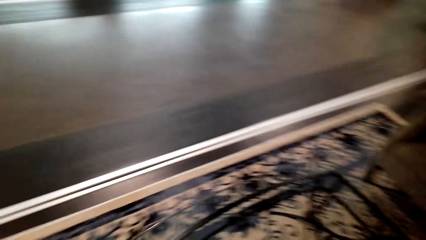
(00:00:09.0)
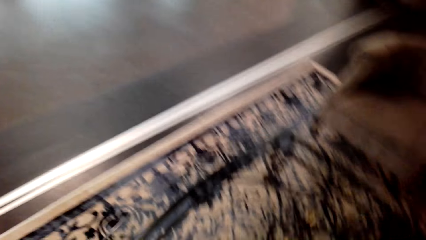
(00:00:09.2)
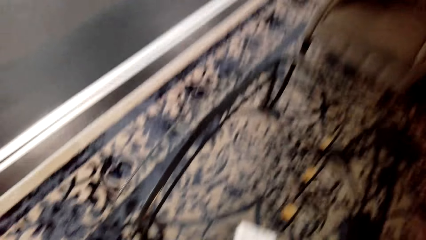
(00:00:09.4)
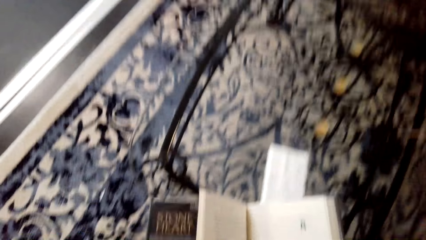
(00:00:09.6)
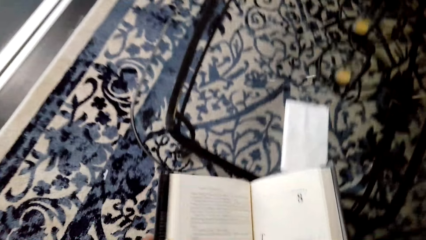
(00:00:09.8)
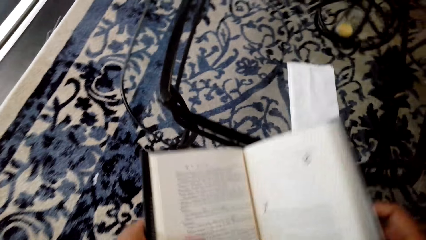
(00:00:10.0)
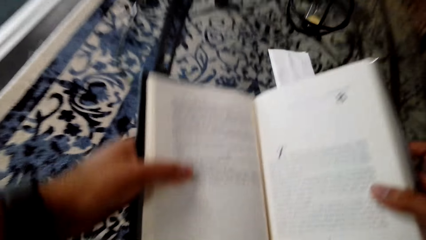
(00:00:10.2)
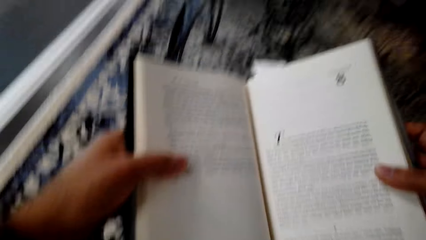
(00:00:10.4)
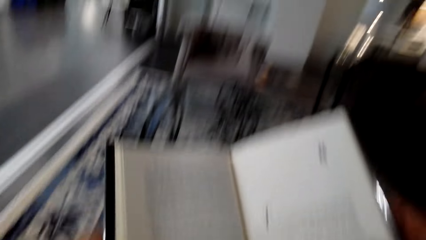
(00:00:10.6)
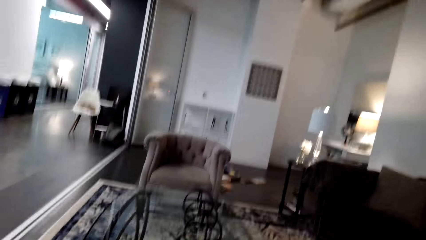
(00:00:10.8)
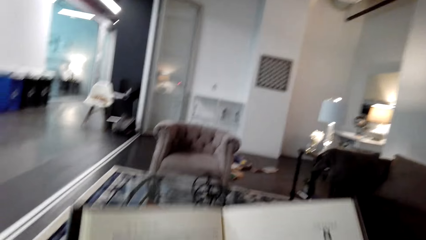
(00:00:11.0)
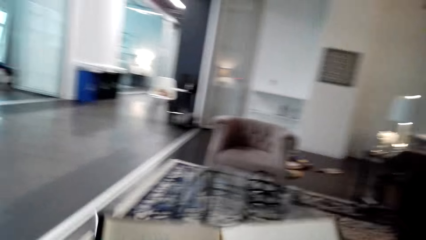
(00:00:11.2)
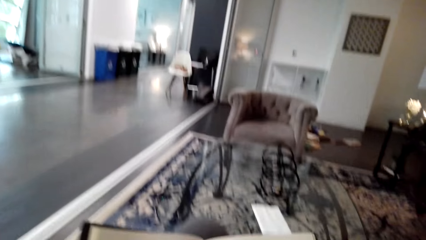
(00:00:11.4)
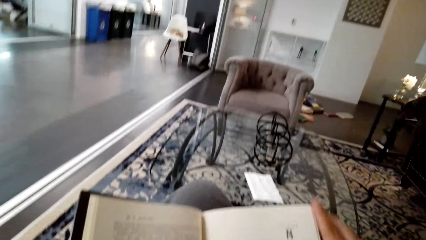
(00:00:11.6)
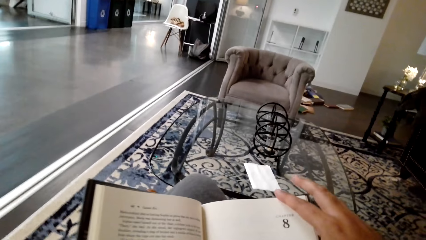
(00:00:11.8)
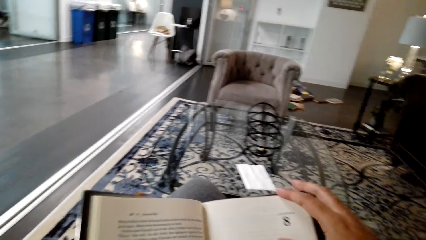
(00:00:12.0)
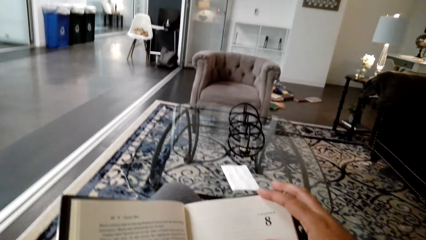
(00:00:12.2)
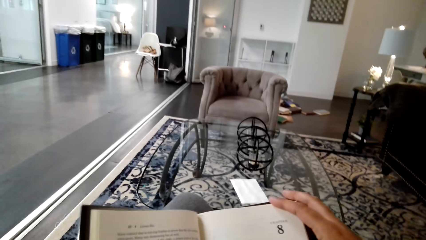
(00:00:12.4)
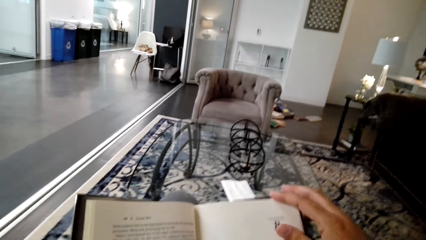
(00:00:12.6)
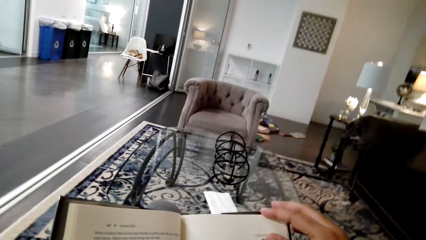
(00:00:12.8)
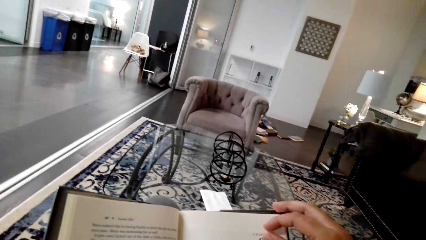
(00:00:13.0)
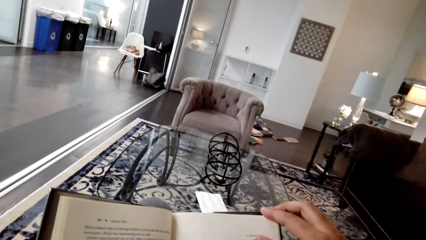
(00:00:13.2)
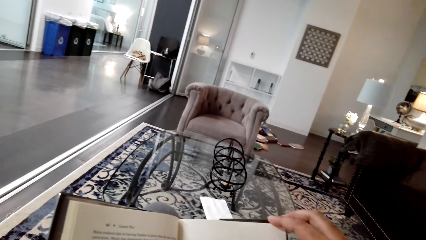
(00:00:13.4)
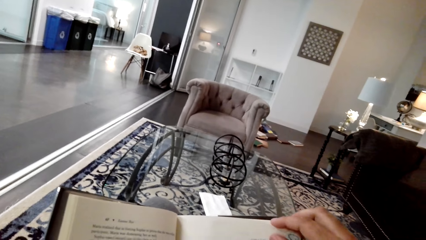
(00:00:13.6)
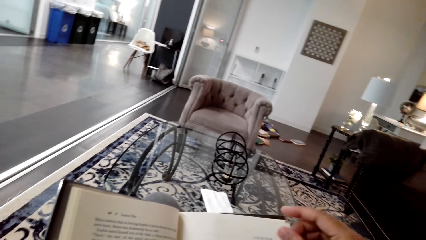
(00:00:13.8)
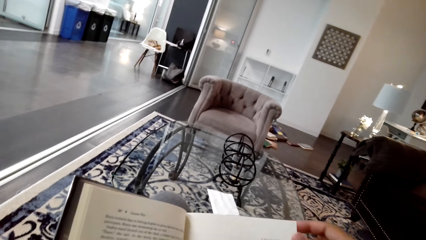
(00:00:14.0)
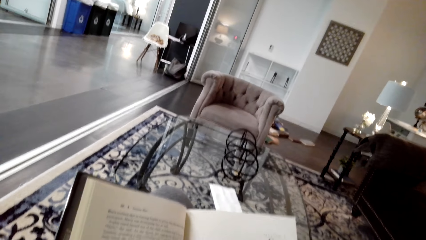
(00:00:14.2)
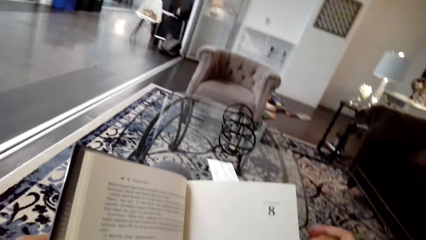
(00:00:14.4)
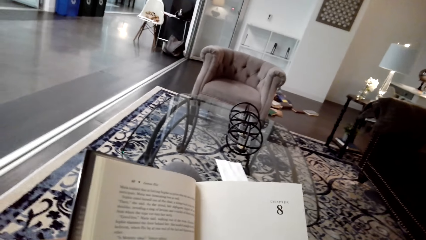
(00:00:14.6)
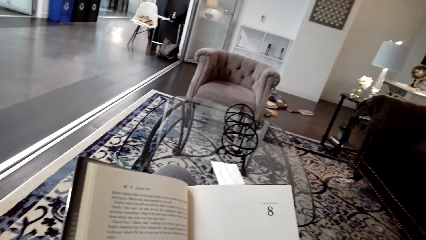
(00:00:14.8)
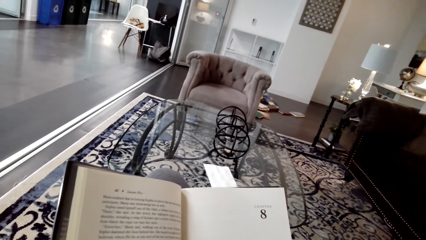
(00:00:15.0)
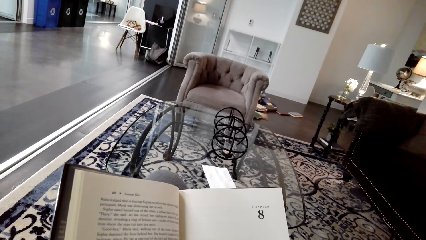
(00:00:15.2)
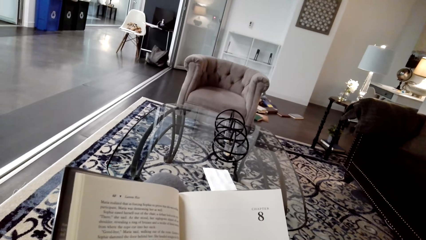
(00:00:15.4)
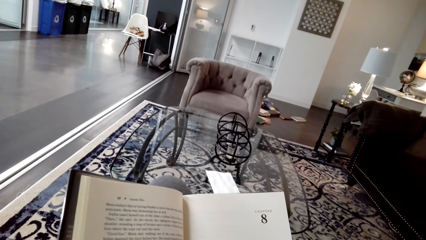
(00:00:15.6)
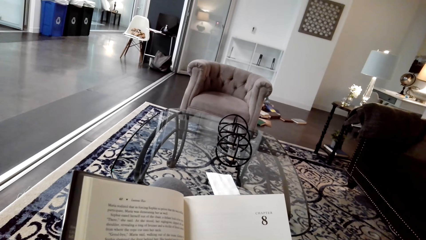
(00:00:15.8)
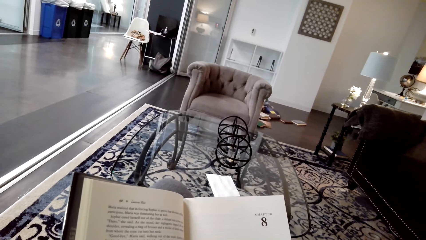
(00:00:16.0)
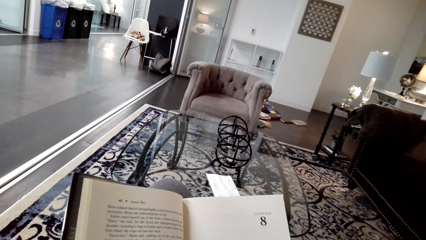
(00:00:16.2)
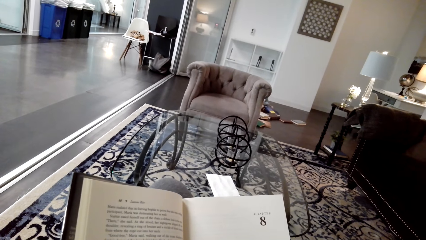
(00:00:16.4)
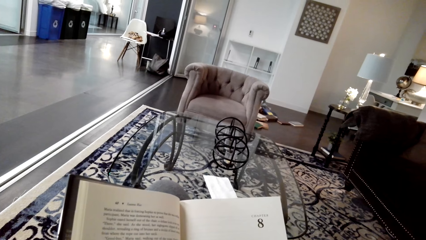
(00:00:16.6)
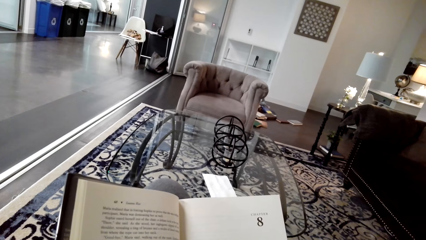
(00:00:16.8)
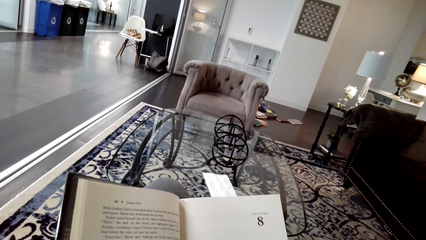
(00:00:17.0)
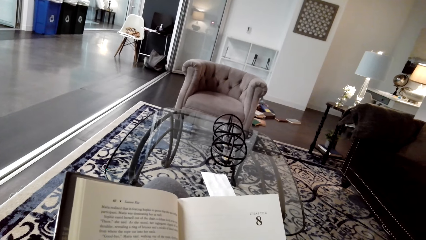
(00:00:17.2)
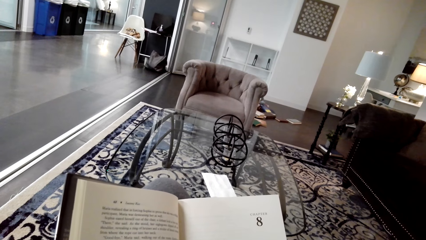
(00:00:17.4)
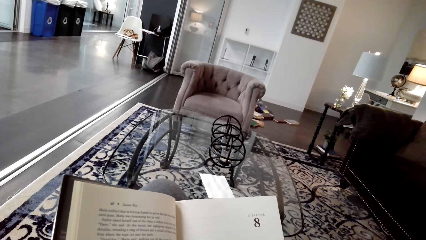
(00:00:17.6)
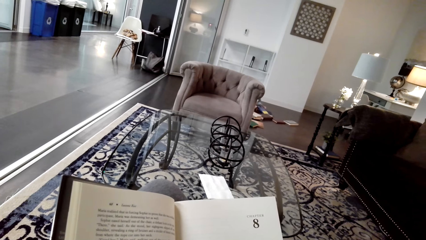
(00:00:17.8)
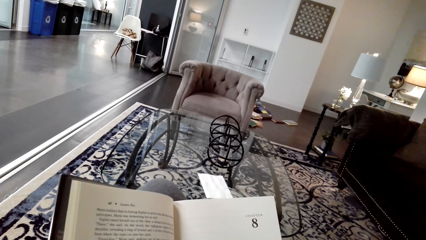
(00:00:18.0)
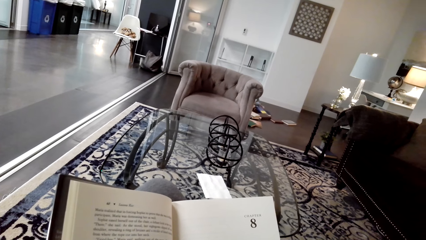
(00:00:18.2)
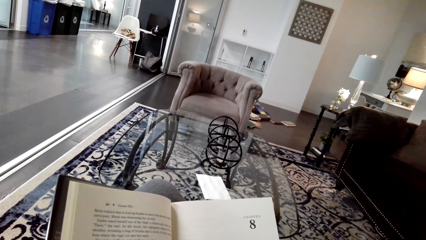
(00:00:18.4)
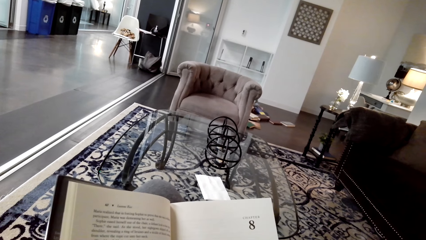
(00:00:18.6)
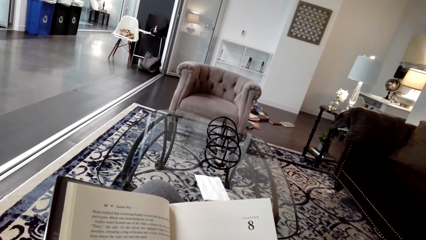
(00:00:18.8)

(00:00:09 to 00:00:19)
The camera wearer reads the book on his thigh.

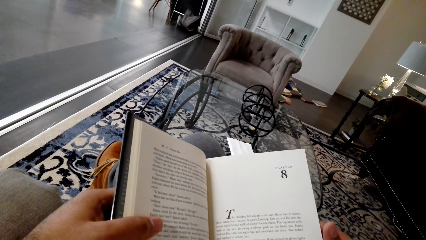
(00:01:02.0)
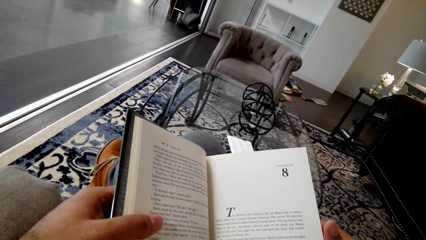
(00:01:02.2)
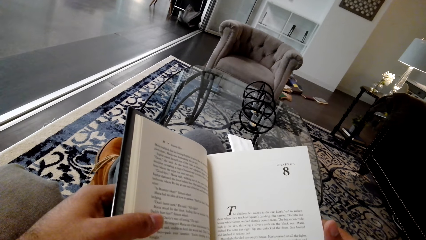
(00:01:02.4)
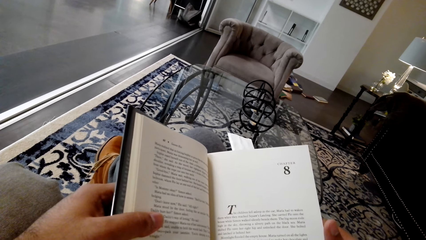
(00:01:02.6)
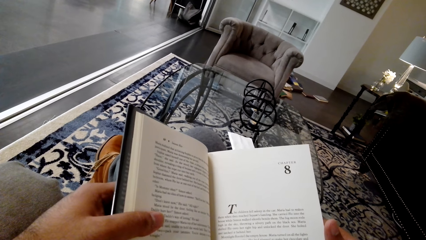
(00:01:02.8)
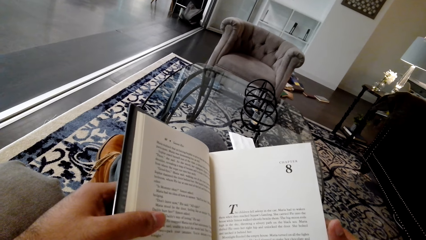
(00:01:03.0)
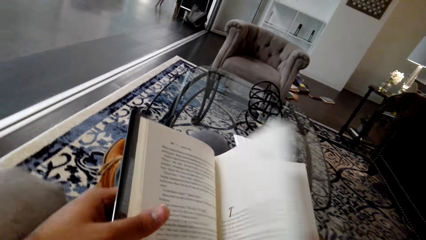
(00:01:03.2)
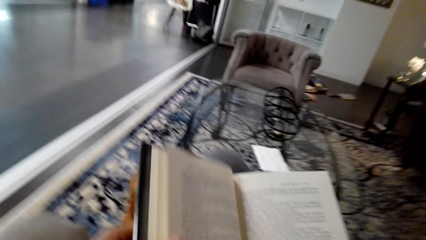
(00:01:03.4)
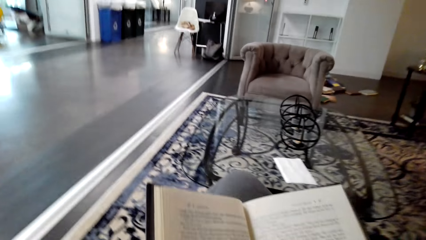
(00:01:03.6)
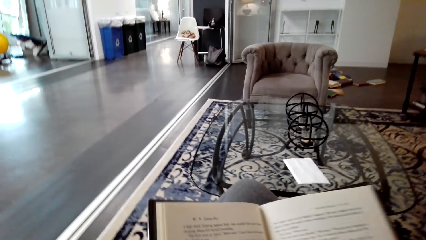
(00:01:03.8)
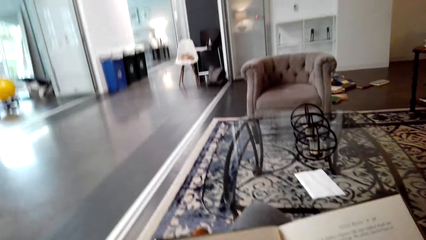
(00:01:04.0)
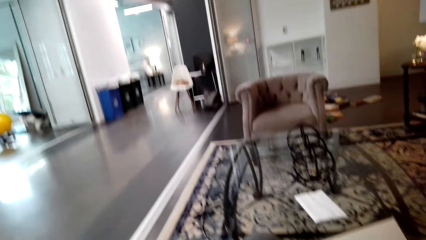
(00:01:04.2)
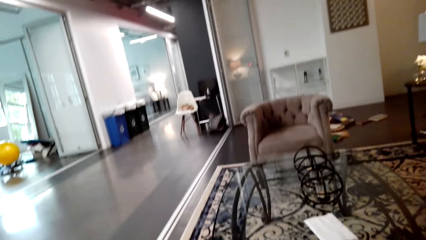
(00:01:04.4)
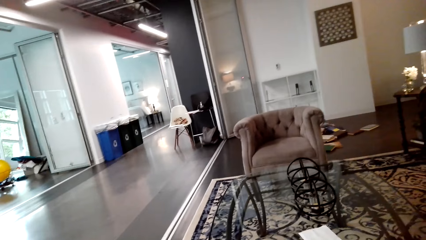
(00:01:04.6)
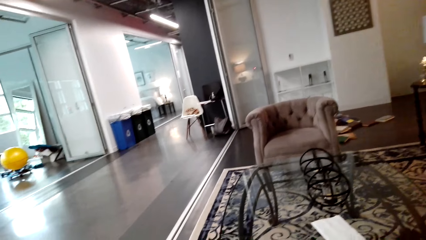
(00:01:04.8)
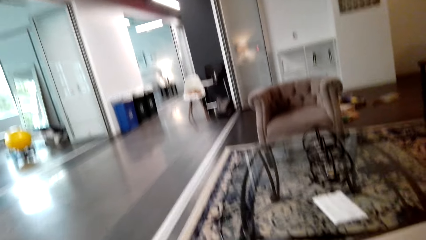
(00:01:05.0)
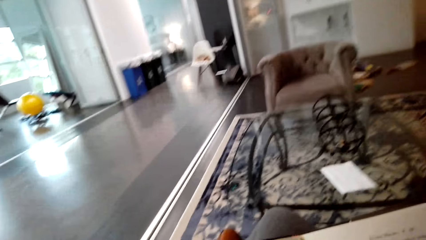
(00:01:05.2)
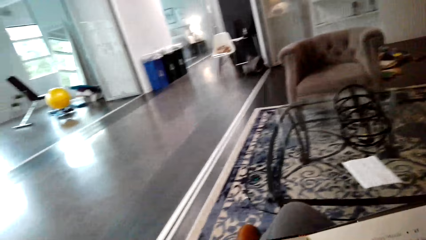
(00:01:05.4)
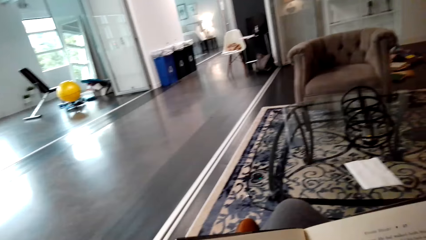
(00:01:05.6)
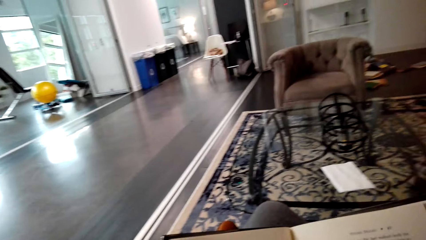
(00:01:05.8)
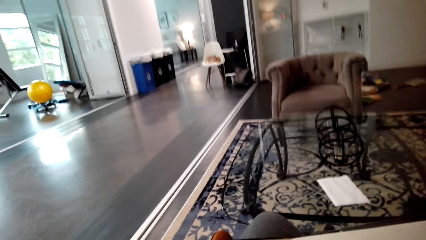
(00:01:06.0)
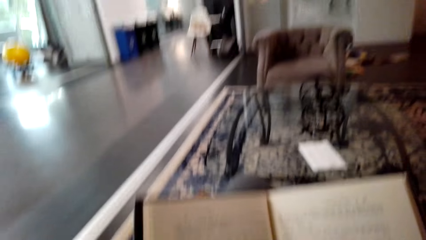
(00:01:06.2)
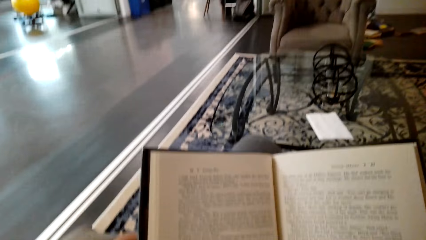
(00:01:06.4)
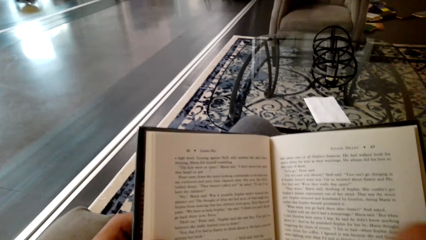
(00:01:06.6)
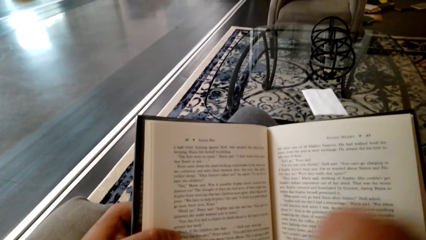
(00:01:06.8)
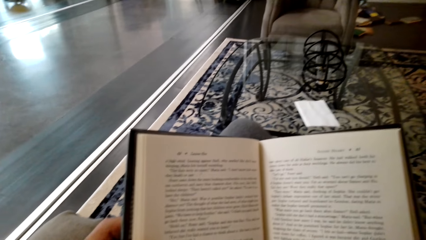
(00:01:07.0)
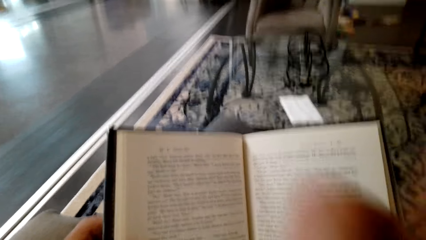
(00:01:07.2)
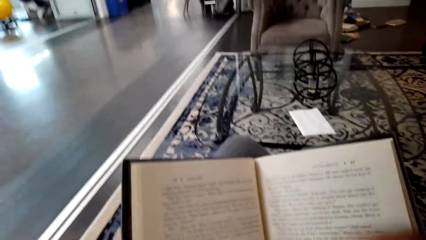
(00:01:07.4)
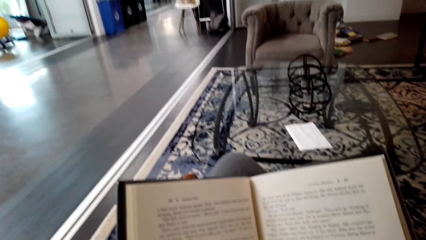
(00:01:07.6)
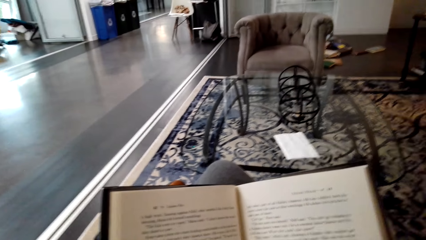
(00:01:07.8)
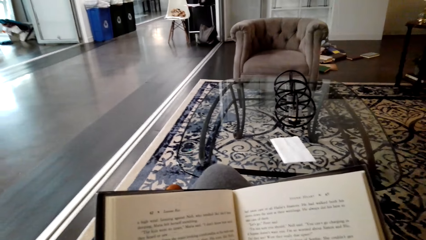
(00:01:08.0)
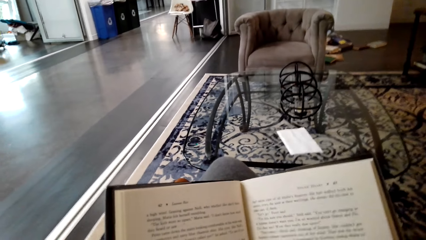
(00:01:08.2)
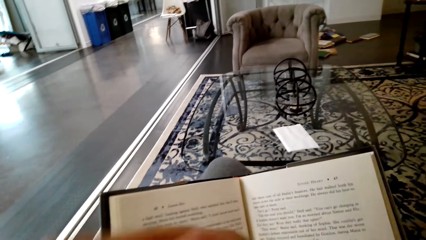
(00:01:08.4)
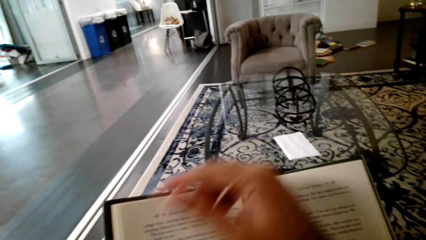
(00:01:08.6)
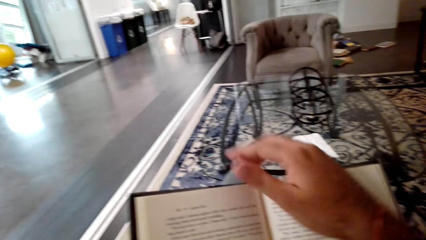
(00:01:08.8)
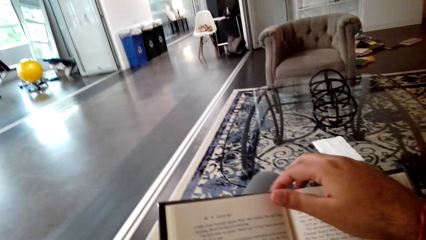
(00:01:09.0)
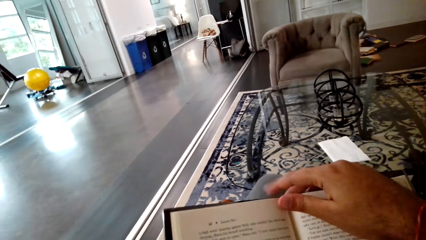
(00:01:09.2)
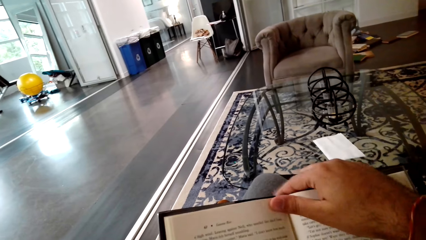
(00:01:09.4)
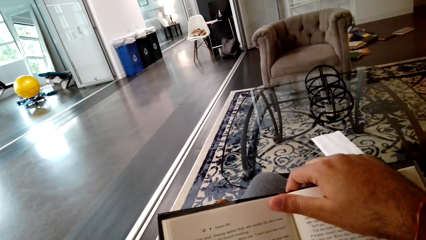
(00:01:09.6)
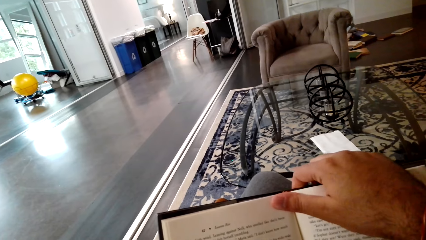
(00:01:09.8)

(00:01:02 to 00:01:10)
The camera wearer opens the other page of the book. He reads the book on his thigh.
